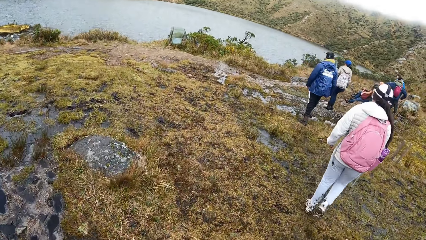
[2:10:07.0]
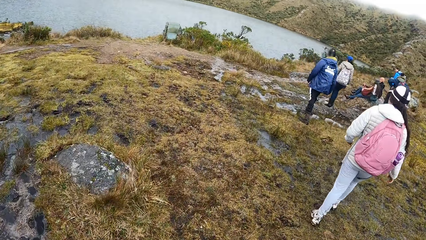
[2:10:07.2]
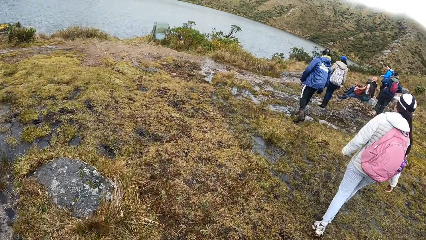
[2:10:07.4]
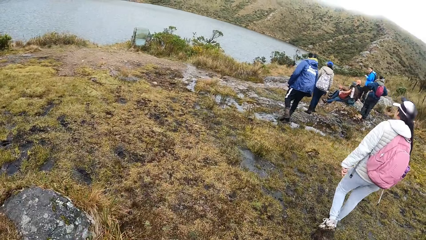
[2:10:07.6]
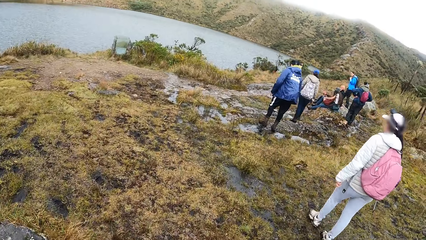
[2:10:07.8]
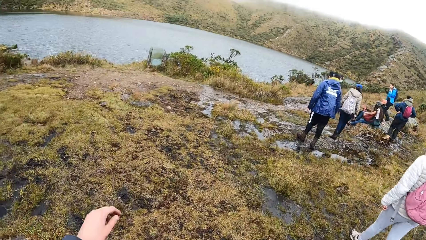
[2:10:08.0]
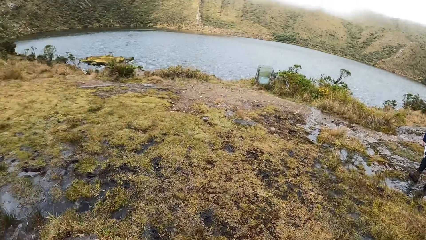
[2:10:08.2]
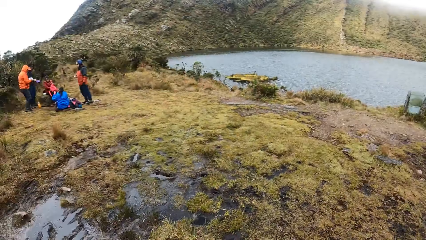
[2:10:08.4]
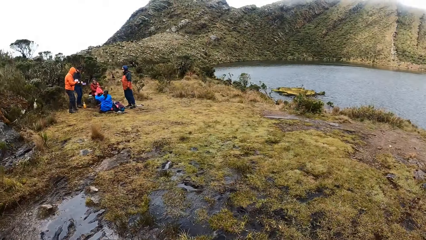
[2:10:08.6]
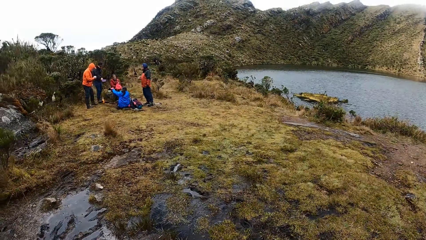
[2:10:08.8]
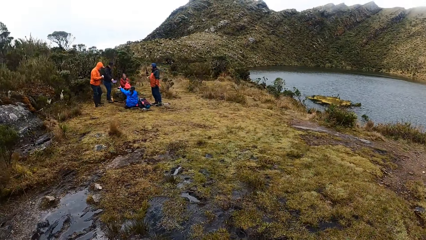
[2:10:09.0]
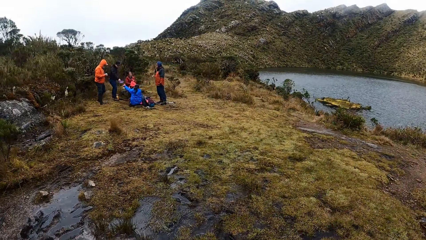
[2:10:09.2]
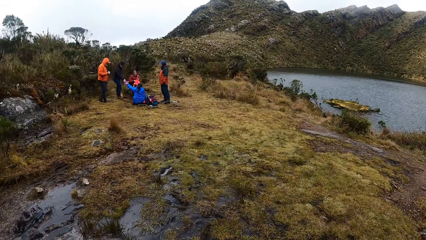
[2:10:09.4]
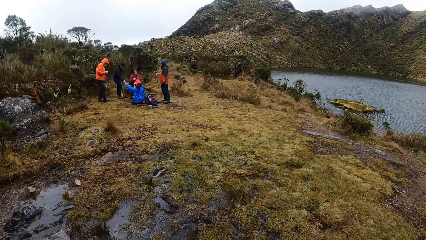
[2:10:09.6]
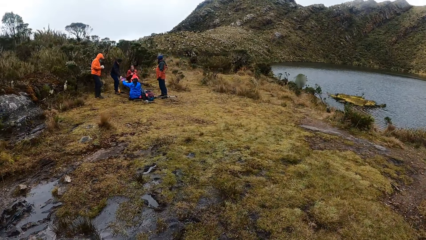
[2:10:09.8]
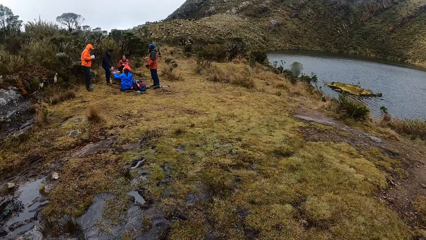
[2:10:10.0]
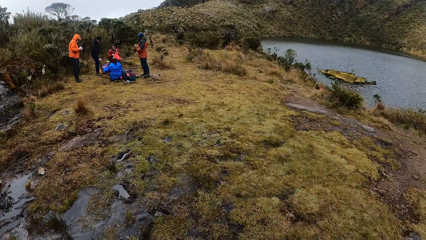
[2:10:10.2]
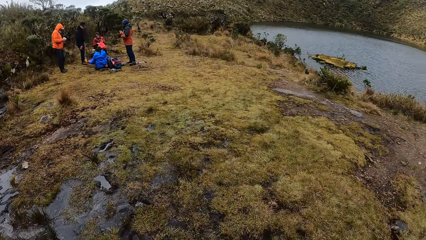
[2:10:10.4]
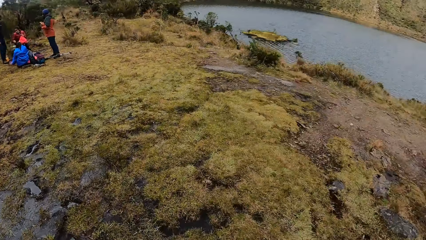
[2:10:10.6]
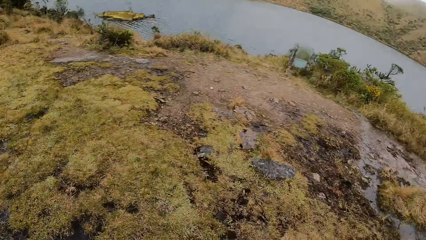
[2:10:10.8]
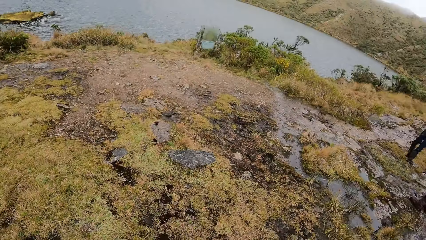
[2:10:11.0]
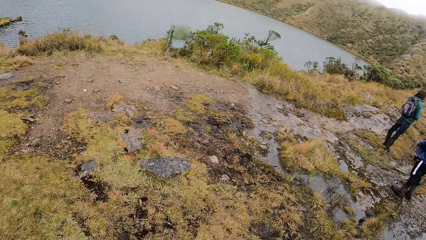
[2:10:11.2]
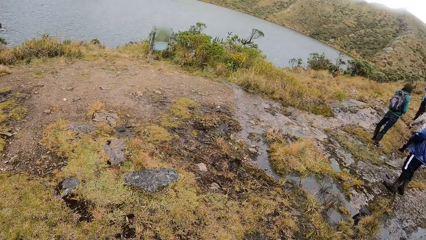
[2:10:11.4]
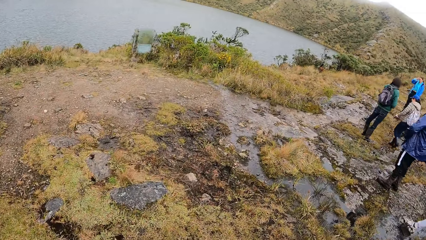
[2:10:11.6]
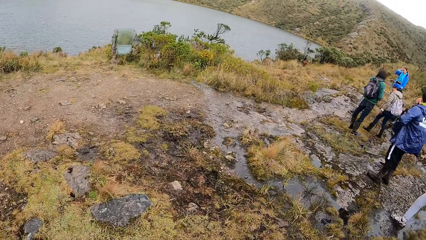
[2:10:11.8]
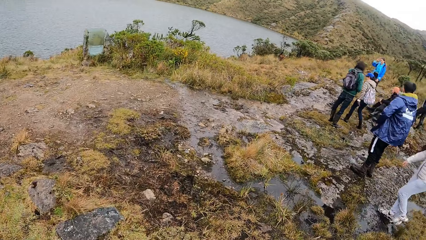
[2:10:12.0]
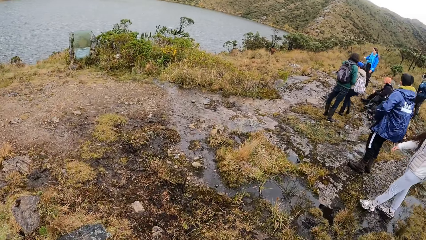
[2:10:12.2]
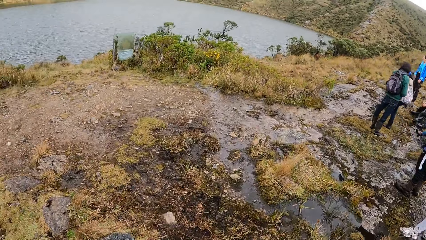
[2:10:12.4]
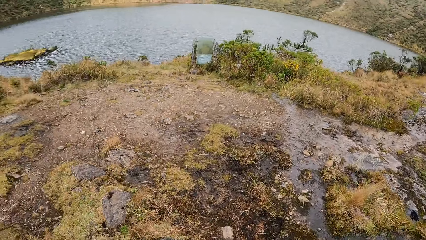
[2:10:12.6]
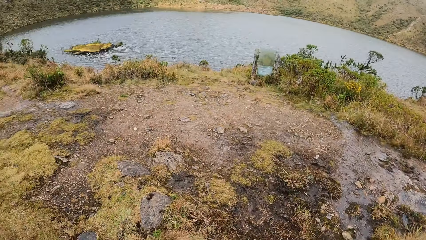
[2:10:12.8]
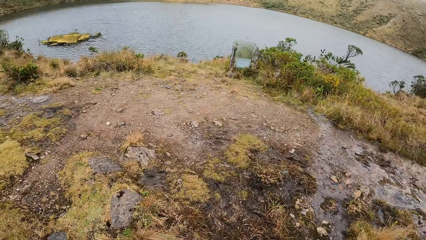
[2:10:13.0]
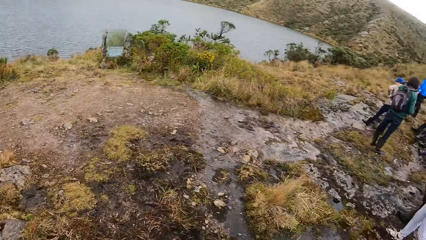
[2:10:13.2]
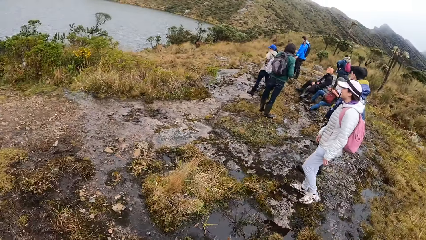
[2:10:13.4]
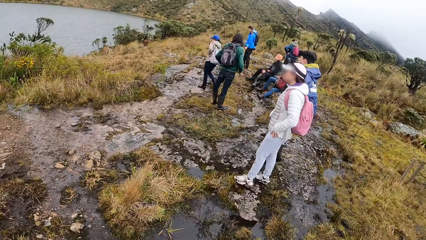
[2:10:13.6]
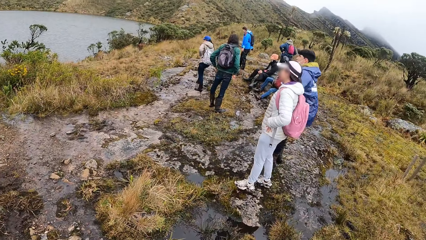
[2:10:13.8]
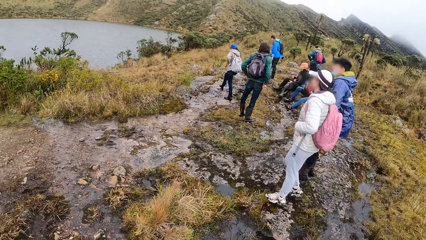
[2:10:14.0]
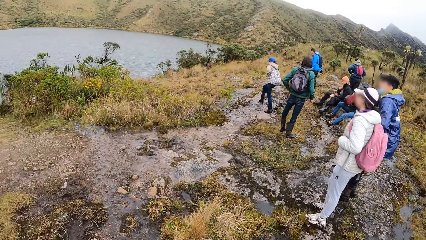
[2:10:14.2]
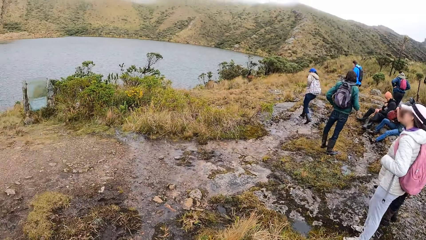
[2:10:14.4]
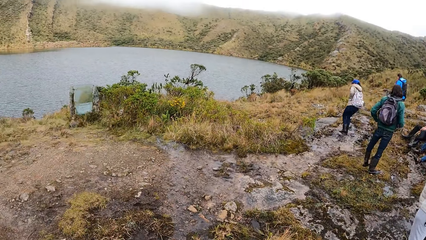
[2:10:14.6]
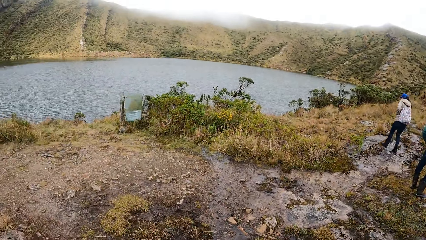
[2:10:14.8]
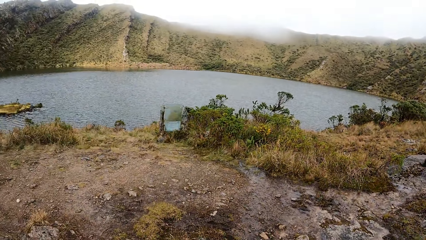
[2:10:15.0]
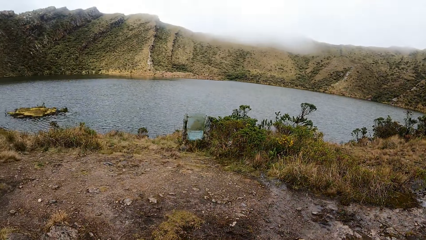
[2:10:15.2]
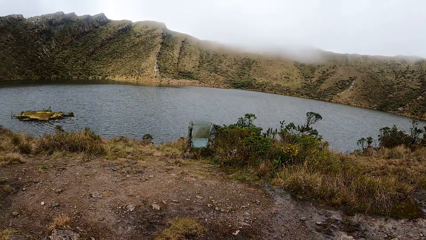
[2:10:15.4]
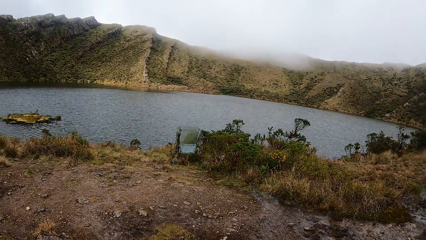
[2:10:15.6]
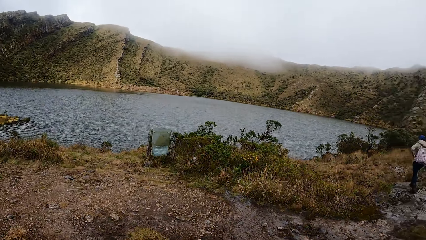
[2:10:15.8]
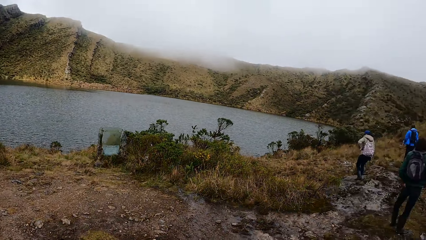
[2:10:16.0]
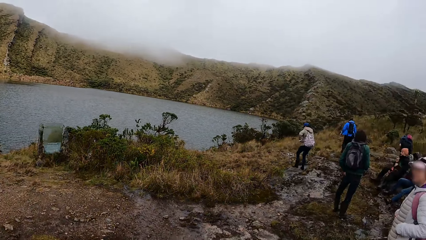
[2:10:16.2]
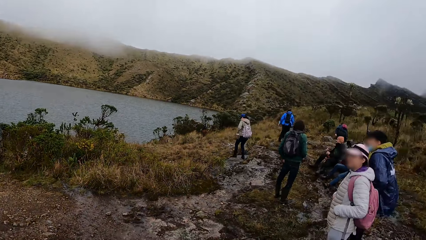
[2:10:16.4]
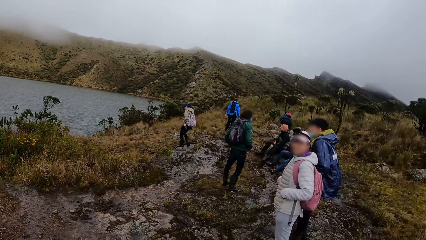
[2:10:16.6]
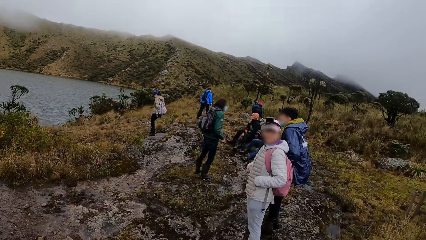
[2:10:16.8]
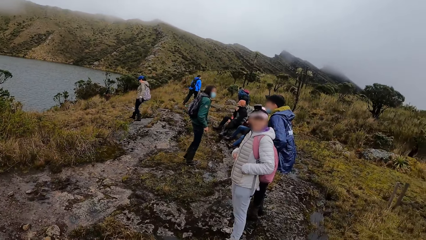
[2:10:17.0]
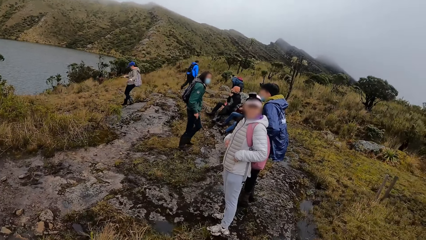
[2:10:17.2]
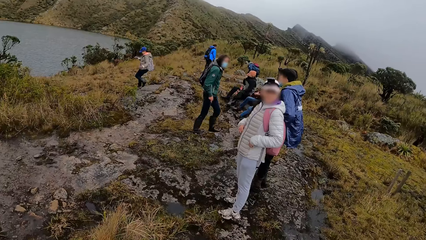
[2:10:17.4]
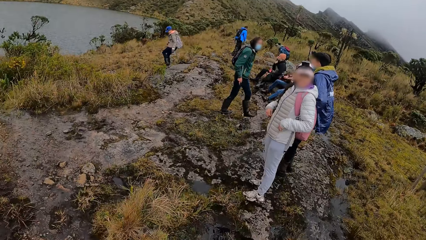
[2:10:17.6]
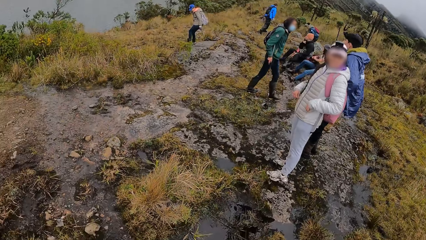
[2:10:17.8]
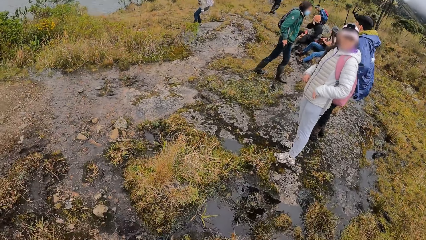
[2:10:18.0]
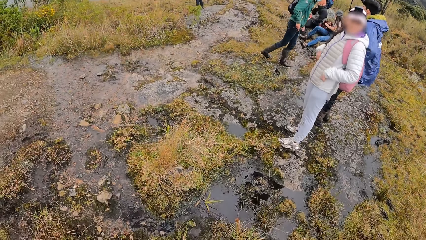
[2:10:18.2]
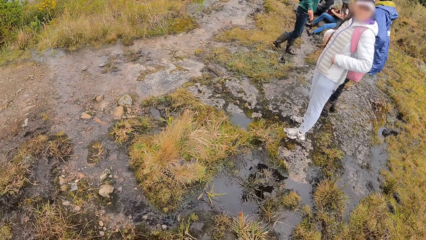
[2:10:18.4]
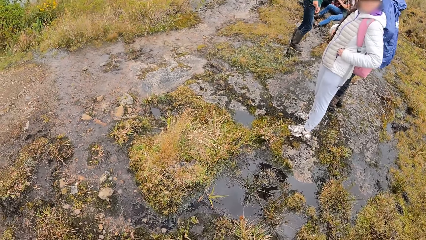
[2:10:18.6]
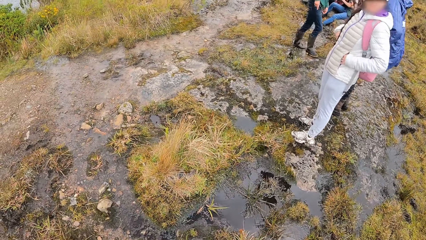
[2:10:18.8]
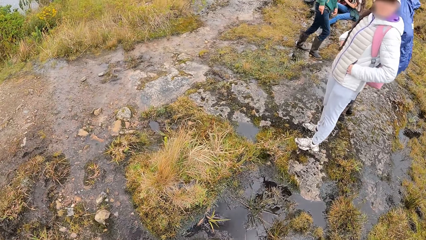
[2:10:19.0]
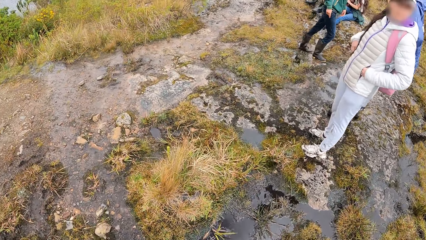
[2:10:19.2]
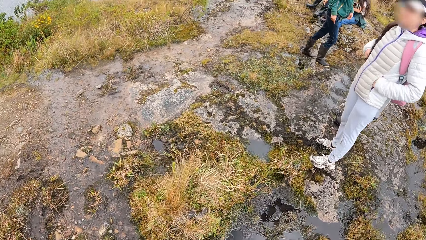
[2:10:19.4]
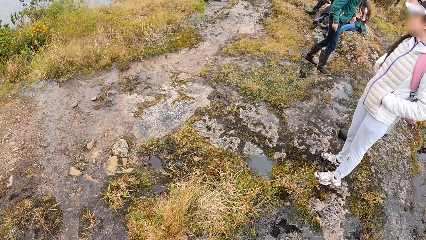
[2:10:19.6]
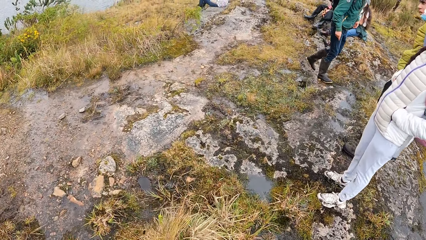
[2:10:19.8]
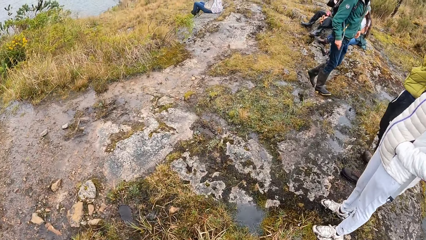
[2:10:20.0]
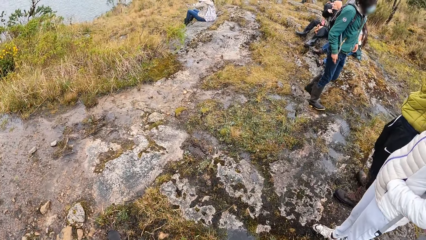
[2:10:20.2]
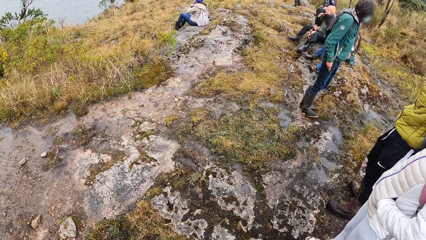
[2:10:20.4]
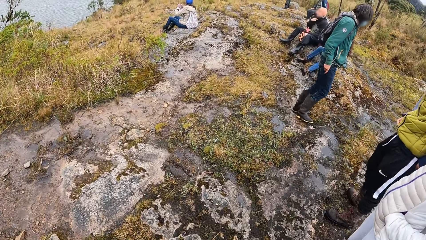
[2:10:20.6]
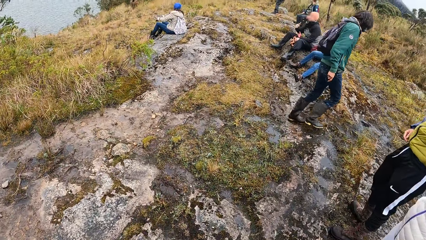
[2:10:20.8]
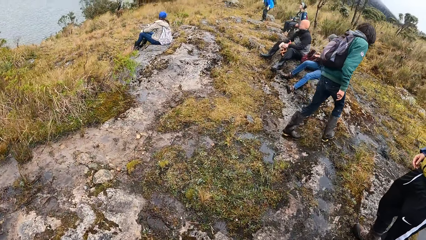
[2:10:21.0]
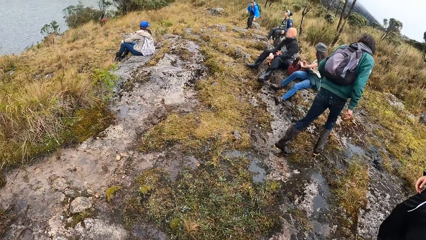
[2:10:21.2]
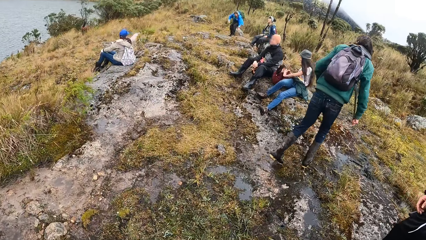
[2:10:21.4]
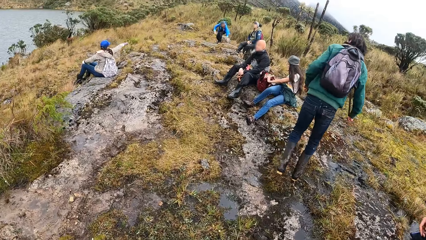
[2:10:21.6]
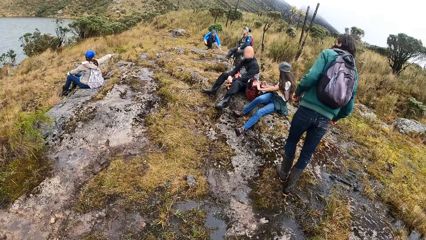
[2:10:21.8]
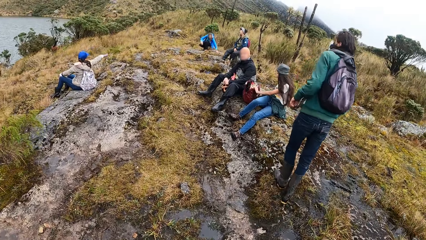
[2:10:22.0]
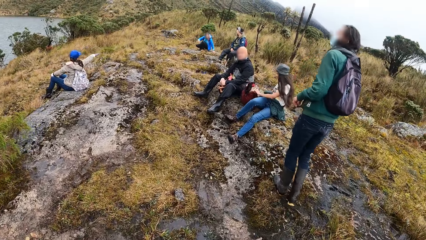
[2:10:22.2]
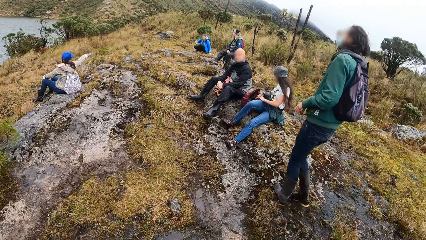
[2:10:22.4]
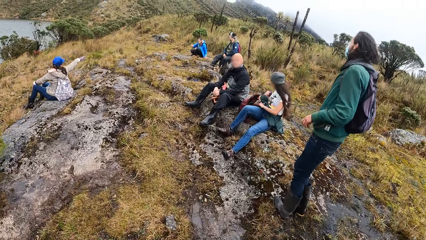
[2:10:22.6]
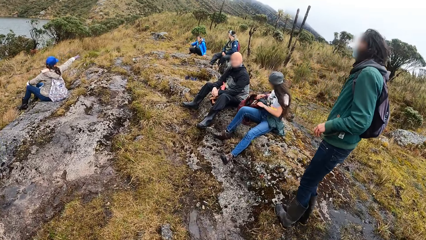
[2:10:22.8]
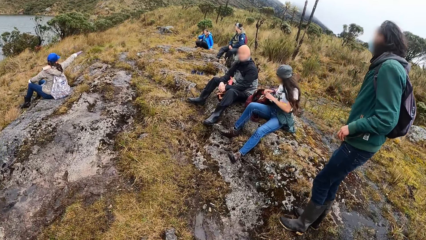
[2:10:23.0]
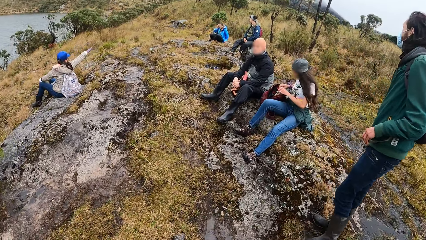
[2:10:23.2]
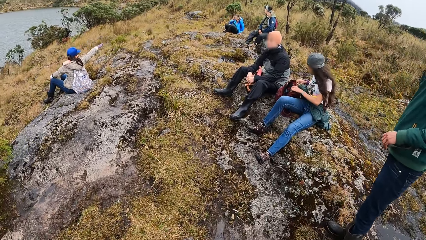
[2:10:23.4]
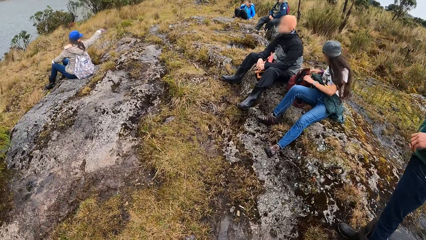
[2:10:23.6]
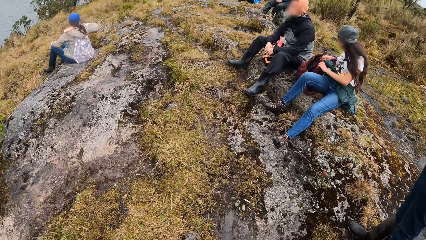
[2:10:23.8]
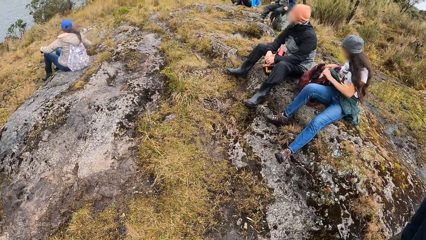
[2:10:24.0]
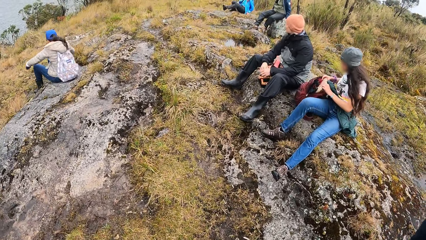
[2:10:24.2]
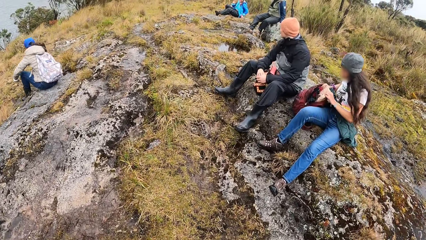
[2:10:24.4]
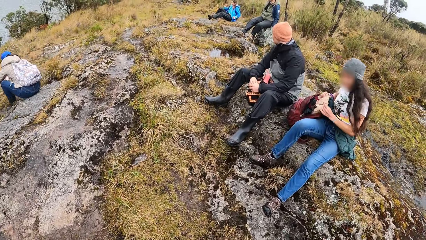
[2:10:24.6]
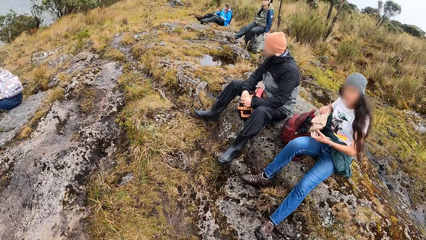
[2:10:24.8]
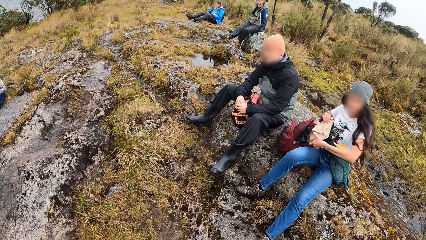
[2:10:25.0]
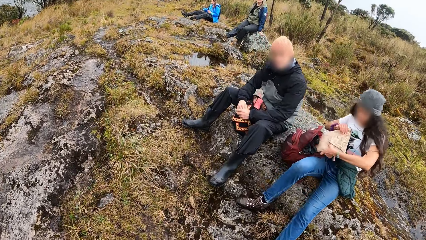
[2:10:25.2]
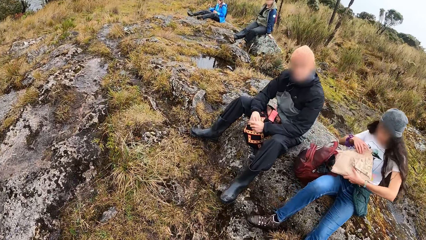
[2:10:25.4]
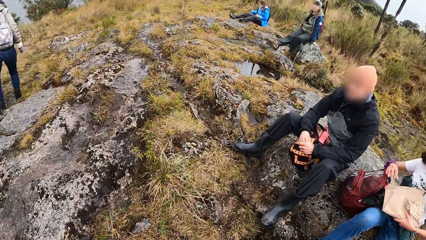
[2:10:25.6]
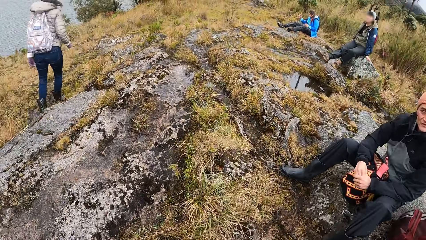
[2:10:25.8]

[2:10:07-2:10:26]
The camera wearer looks around the hills. They walk towards a group of people.
